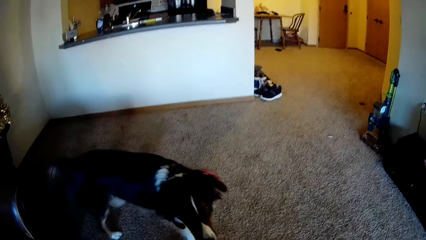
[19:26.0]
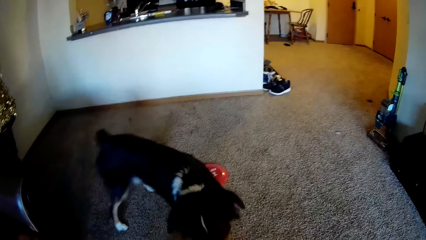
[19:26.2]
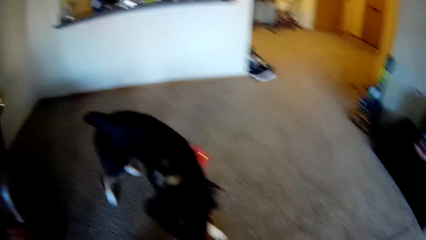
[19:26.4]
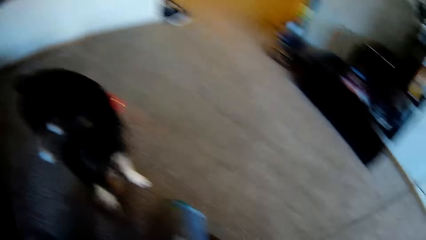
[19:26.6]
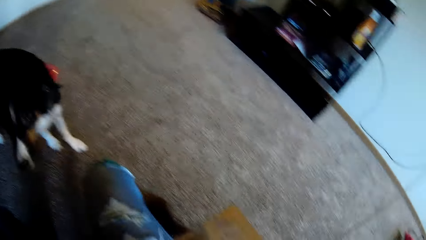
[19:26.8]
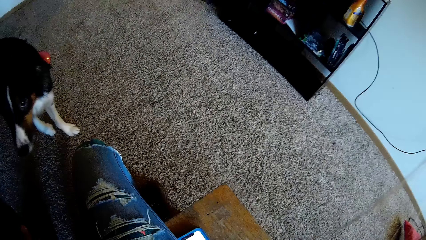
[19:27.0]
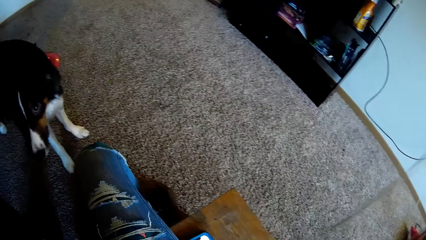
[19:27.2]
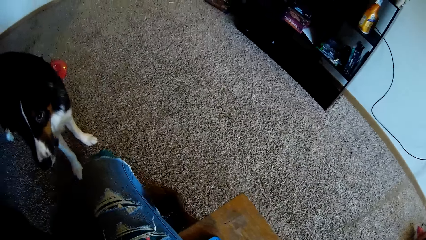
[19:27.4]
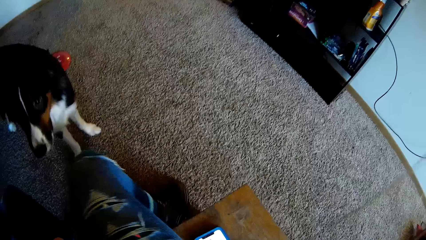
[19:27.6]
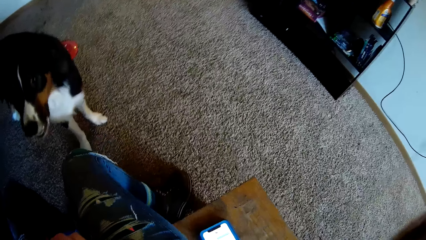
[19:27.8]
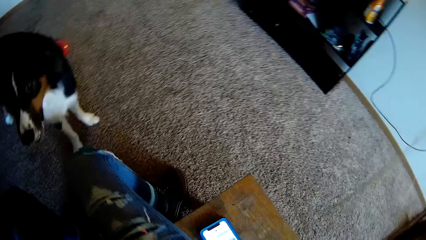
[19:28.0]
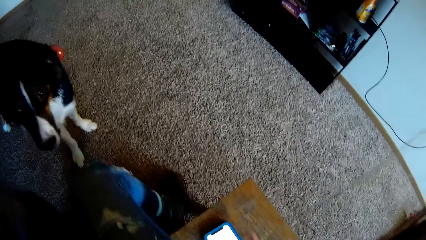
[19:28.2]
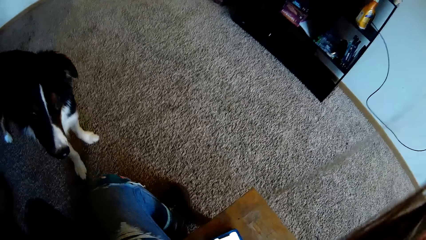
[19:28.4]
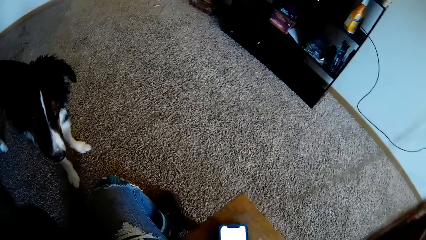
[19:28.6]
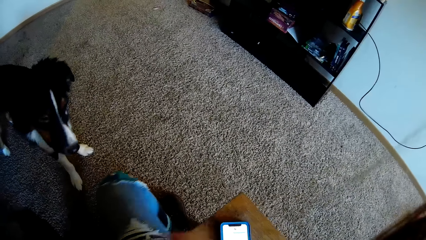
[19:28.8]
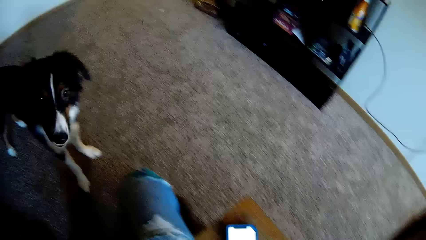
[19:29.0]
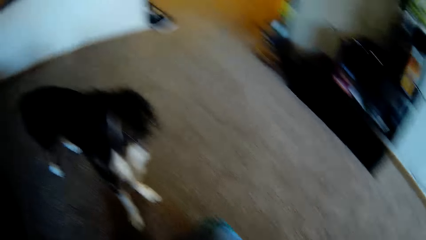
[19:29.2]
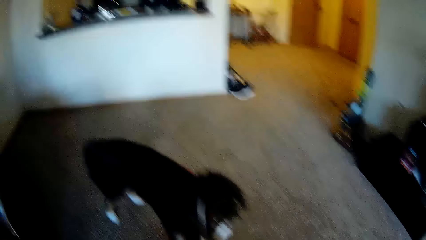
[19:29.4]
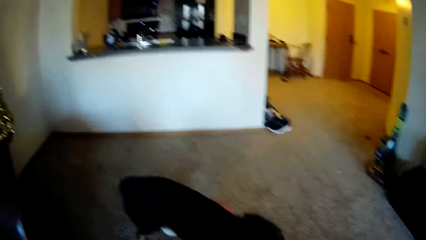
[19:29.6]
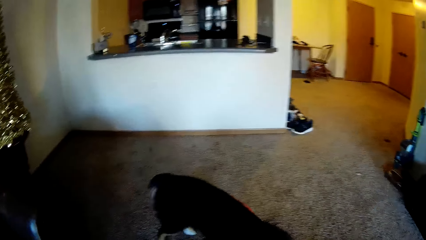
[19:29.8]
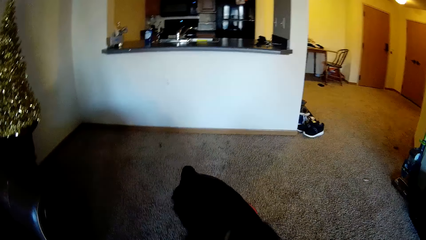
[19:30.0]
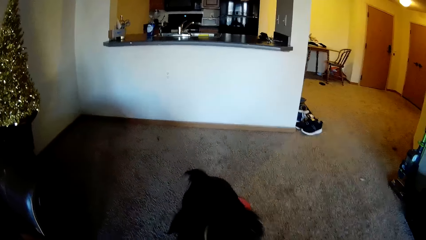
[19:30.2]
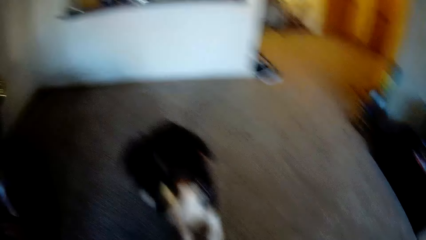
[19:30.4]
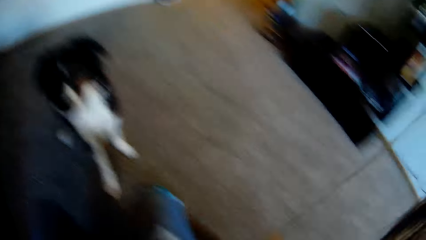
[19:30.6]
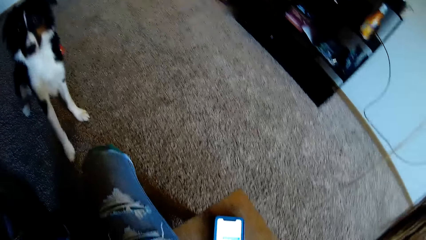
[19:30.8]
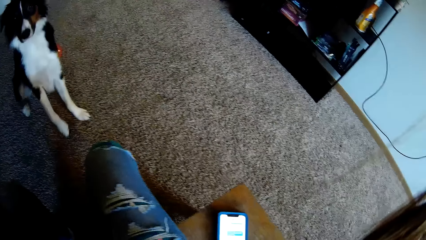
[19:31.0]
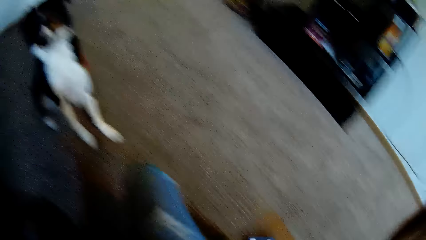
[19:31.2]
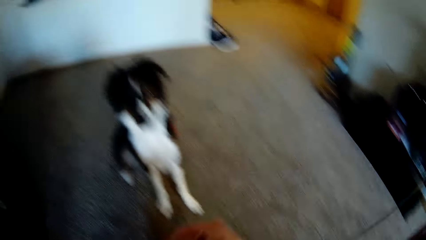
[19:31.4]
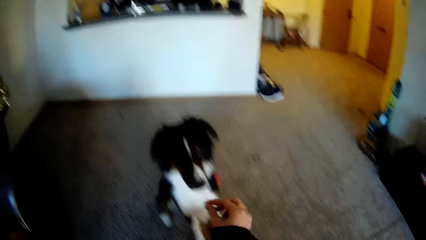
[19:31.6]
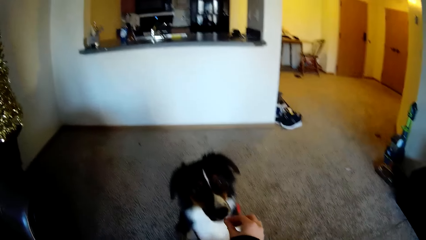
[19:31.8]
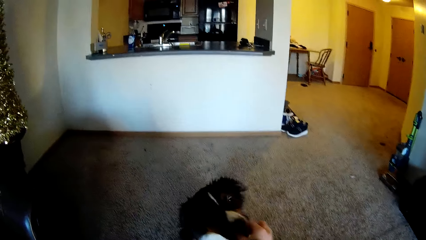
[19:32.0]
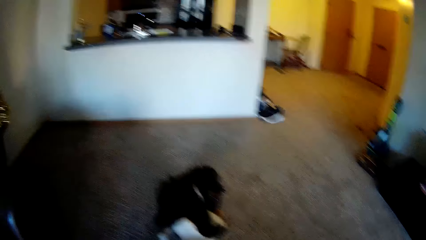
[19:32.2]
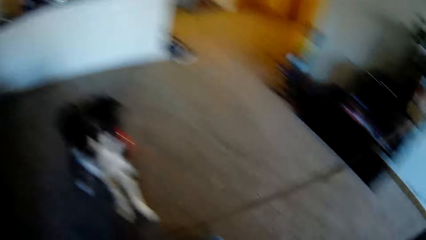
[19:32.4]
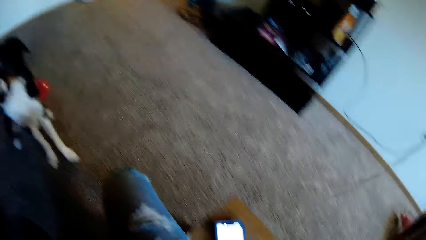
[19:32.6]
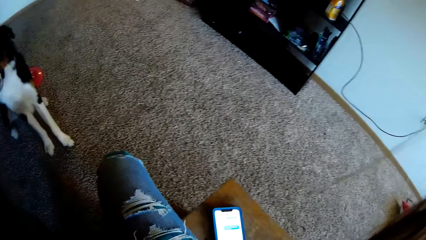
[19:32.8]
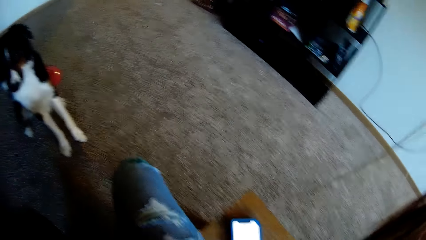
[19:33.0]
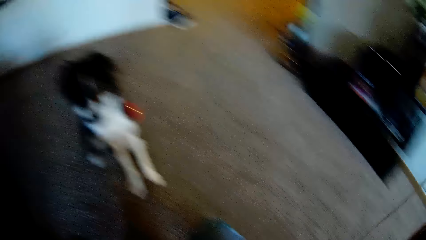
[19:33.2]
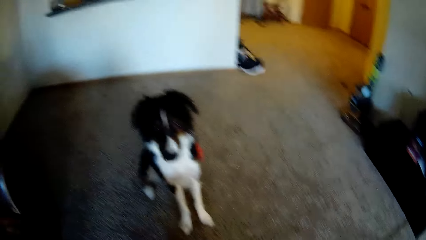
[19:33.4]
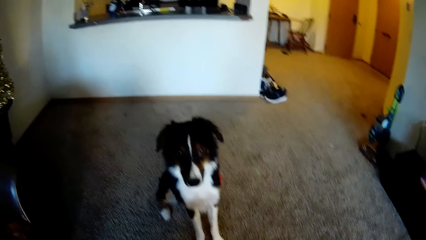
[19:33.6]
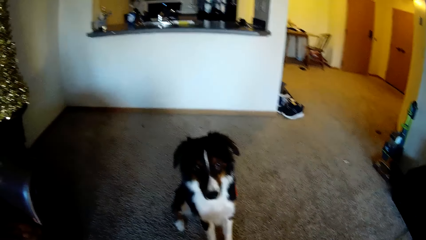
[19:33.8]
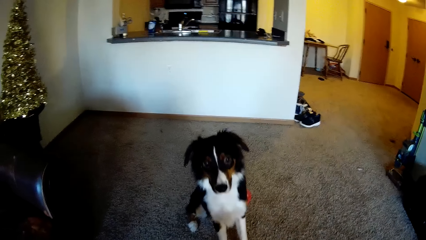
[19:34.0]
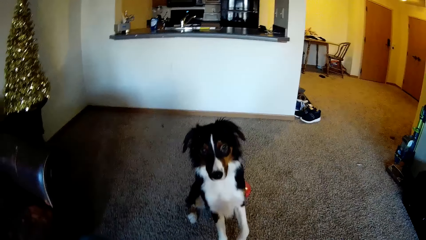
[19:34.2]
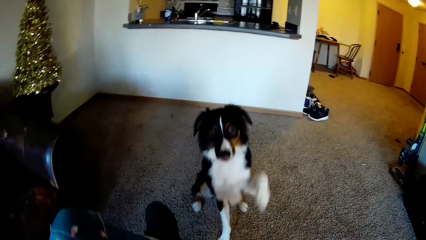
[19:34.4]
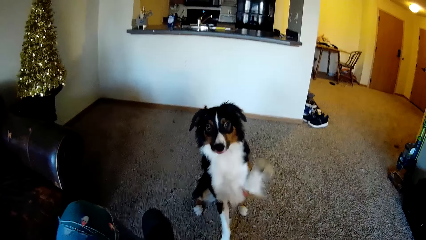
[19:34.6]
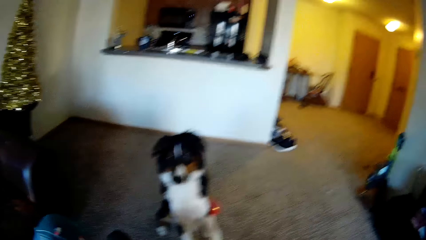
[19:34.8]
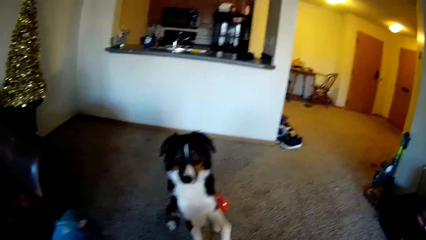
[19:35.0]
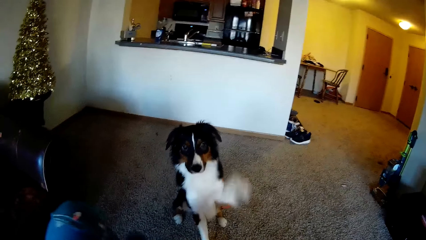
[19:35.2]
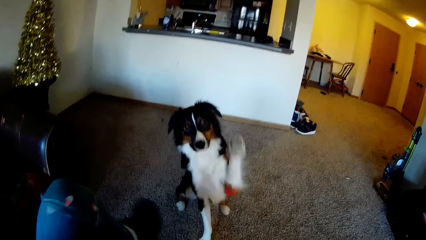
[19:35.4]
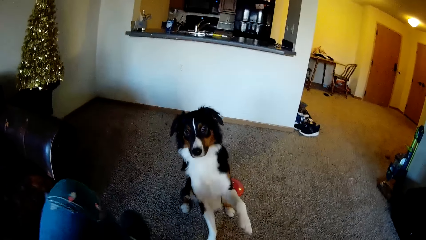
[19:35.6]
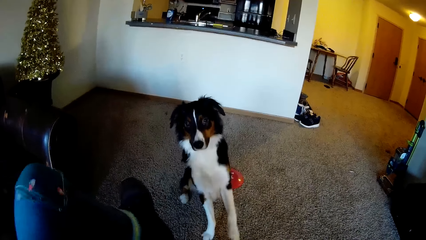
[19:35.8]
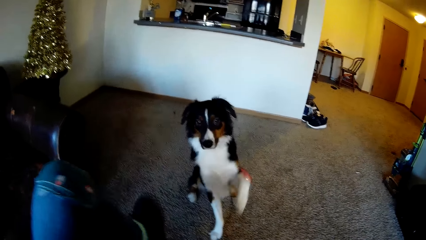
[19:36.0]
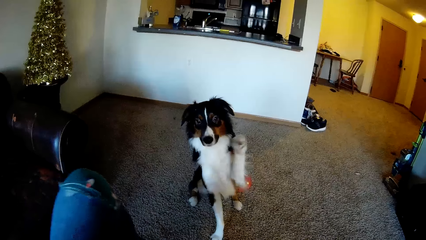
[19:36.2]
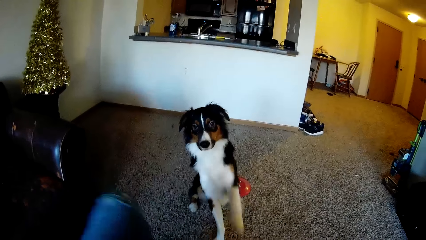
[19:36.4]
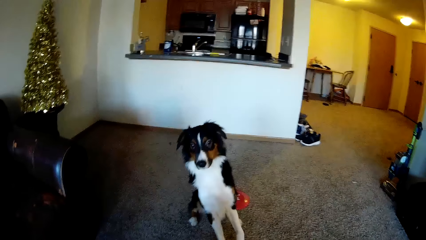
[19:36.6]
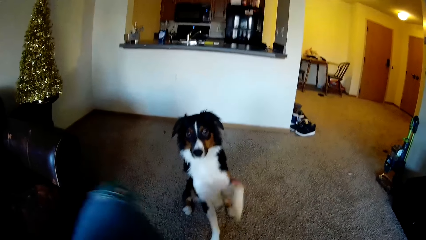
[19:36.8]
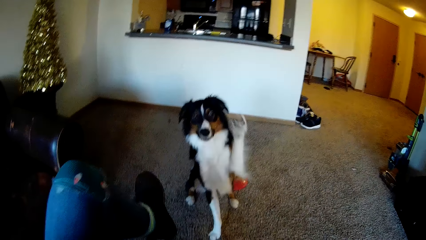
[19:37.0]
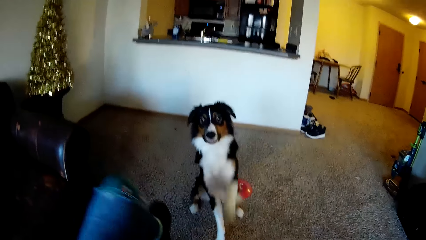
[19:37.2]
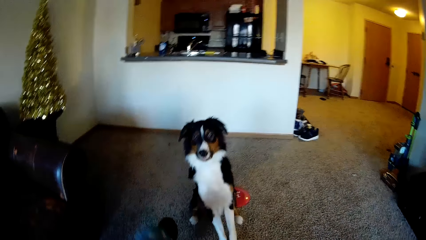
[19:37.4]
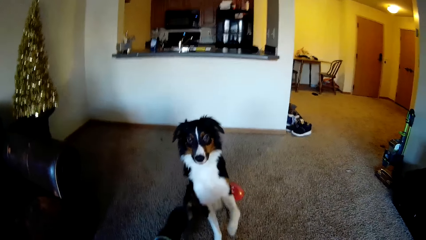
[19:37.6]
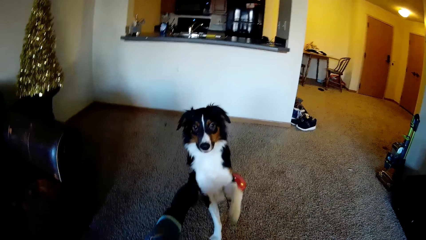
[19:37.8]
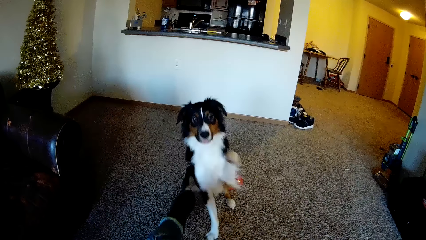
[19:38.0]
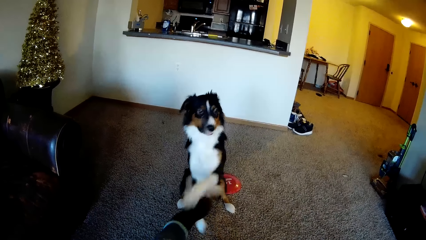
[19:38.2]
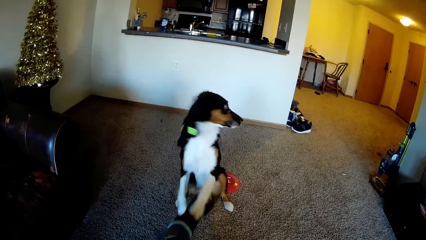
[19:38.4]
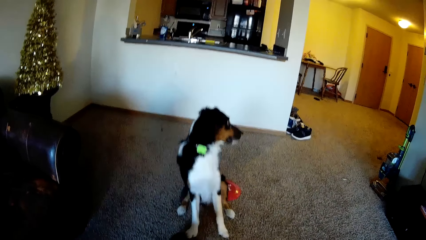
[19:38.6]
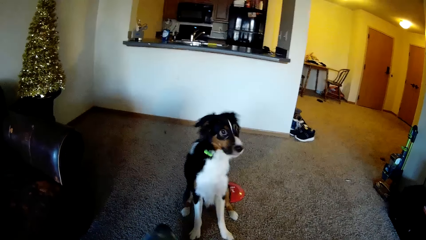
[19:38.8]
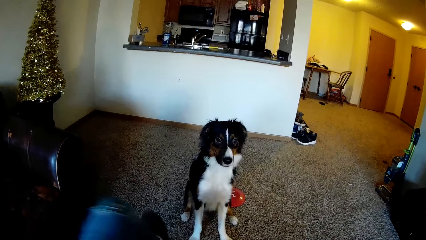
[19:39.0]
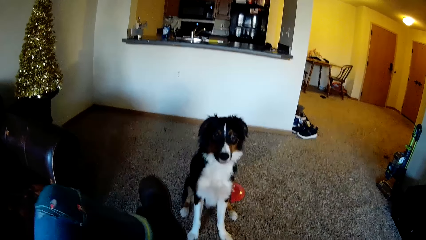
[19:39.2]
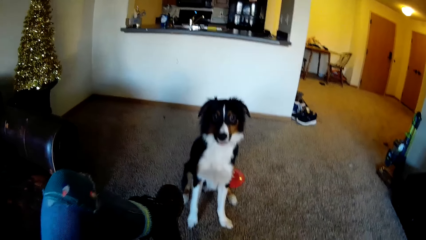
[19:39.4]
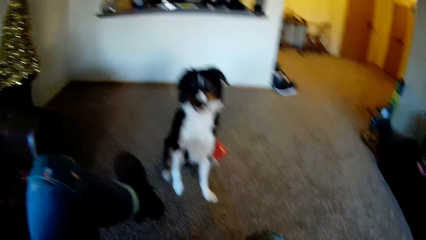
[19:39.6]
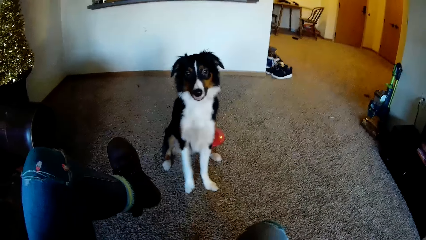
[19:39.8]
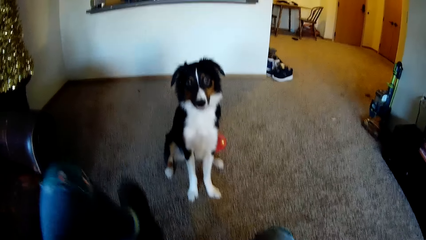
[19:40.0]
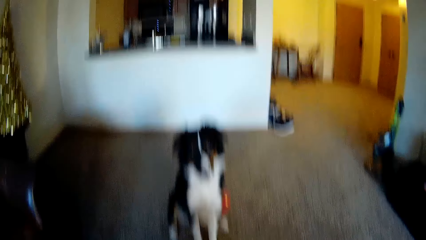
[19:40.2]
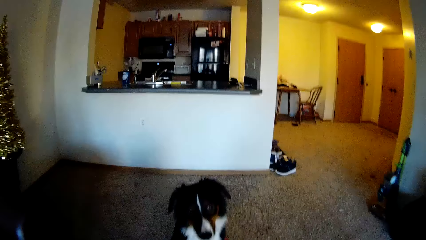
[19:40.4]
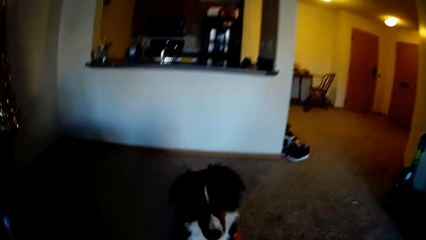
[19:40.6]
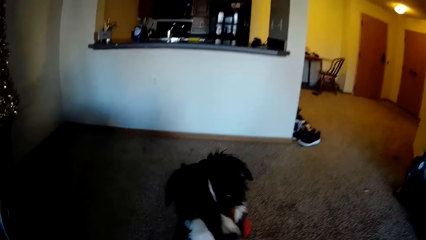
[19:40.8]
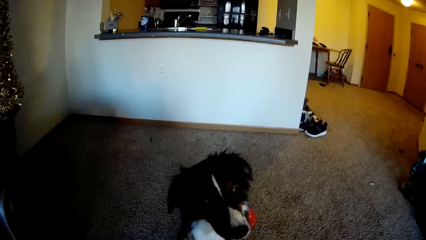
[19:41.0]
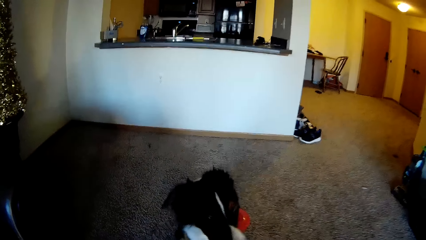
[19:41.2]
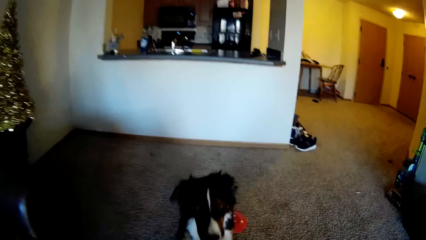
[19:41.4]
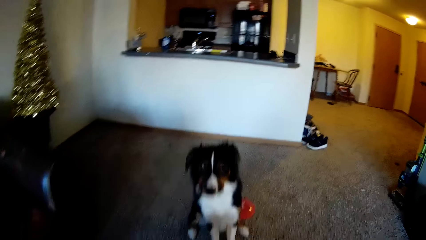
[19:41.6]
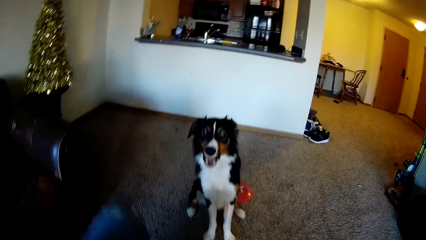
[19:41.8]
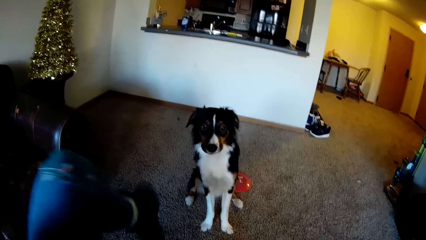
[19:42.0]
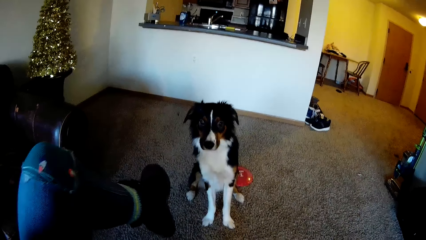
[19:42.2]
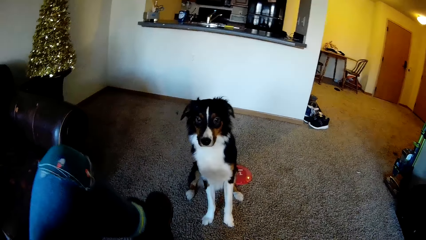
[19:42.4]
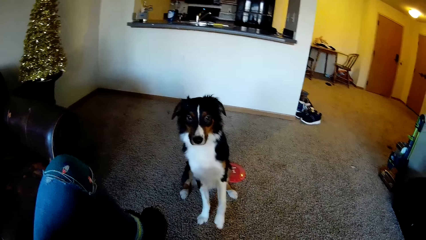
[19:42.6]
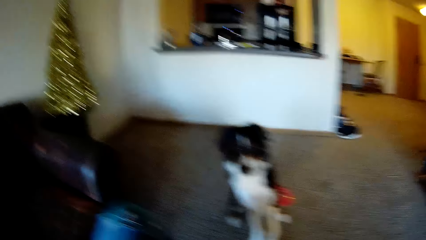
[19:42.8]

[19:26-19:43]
The camera wearer sits on the table on the floor. She moves her phone on the table. She sits on the table on the floor again. She gives a dog something. She sits on the table on the floor again.
